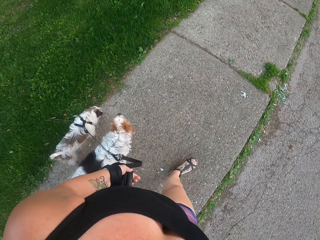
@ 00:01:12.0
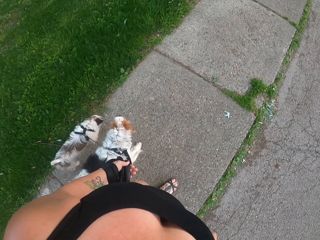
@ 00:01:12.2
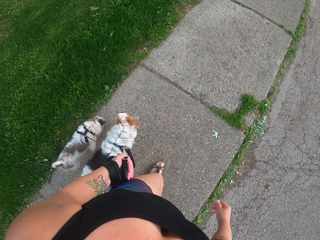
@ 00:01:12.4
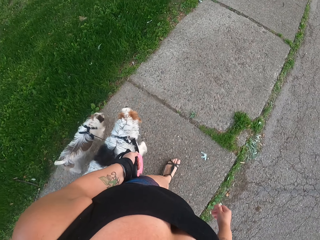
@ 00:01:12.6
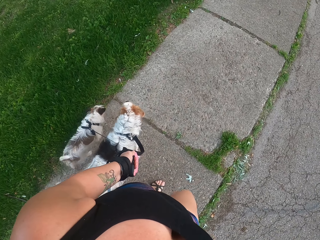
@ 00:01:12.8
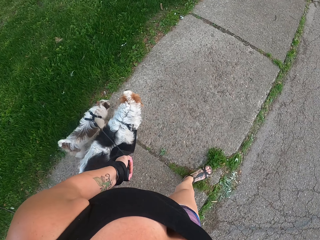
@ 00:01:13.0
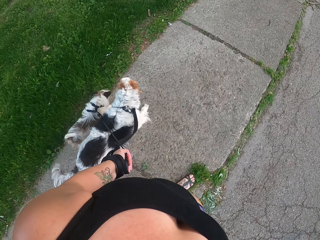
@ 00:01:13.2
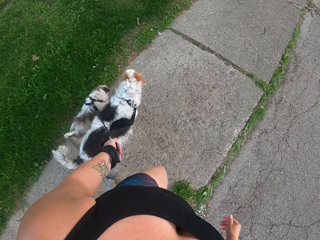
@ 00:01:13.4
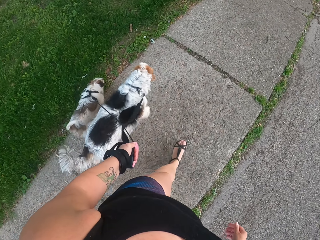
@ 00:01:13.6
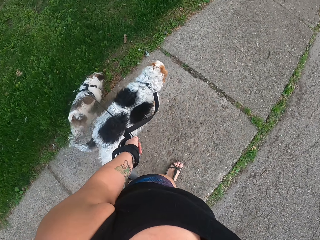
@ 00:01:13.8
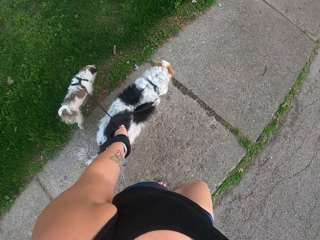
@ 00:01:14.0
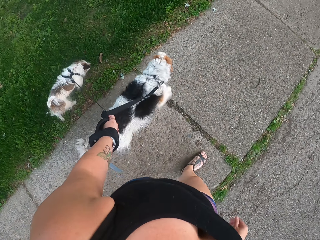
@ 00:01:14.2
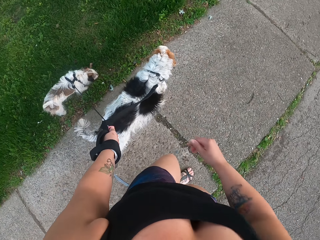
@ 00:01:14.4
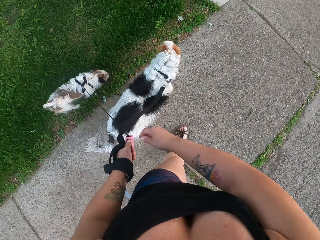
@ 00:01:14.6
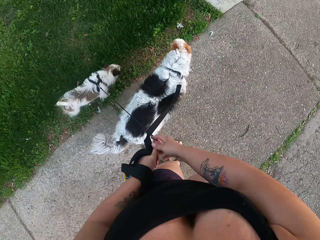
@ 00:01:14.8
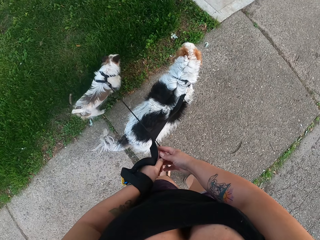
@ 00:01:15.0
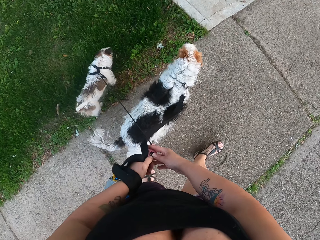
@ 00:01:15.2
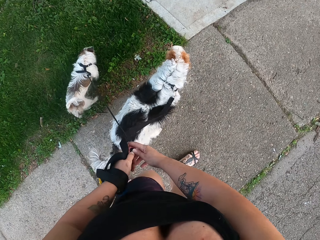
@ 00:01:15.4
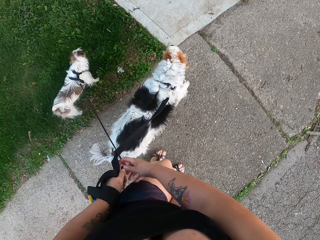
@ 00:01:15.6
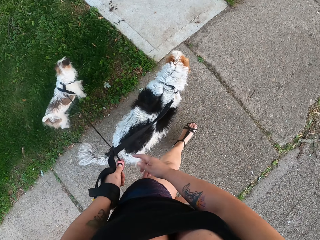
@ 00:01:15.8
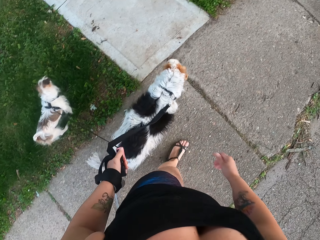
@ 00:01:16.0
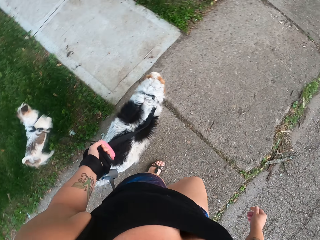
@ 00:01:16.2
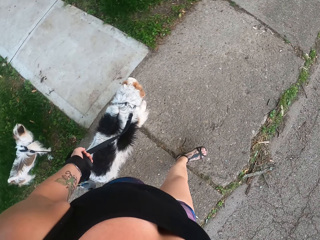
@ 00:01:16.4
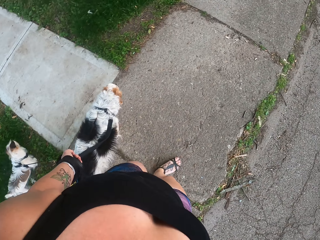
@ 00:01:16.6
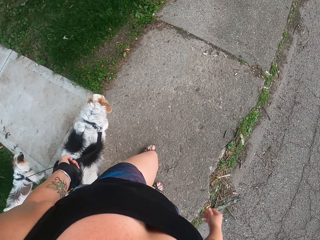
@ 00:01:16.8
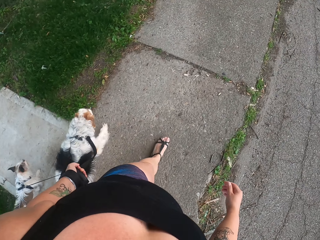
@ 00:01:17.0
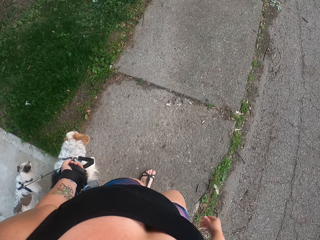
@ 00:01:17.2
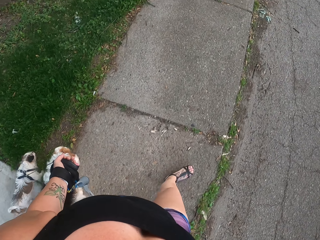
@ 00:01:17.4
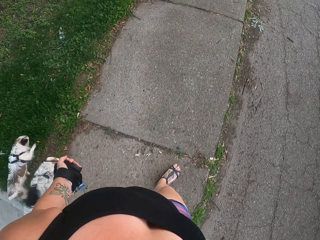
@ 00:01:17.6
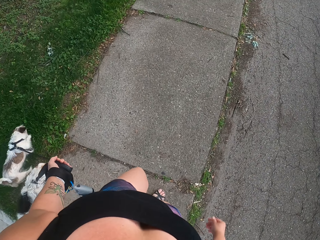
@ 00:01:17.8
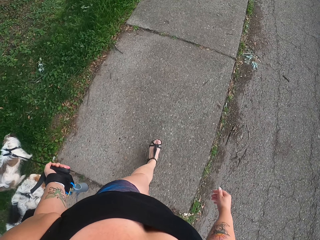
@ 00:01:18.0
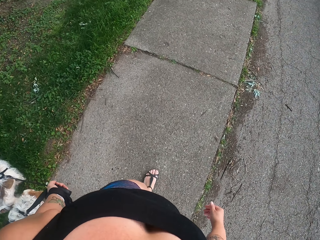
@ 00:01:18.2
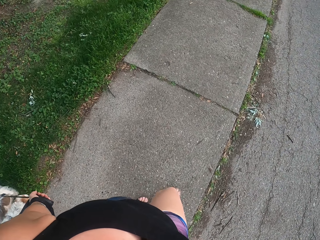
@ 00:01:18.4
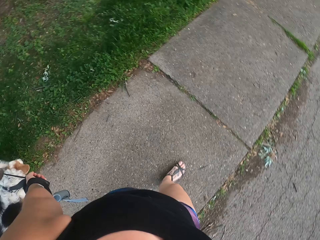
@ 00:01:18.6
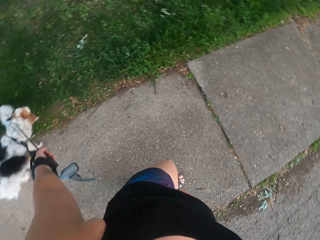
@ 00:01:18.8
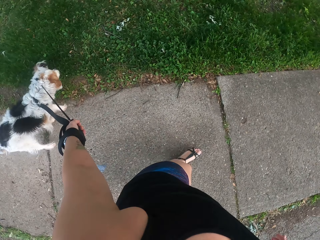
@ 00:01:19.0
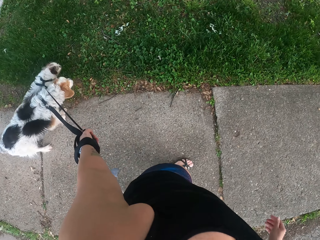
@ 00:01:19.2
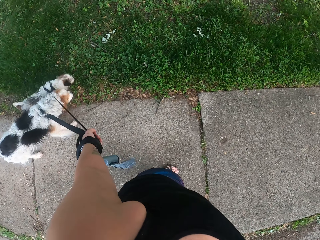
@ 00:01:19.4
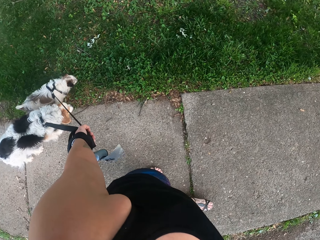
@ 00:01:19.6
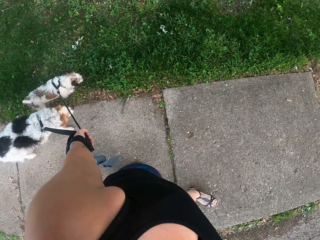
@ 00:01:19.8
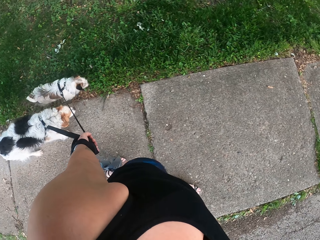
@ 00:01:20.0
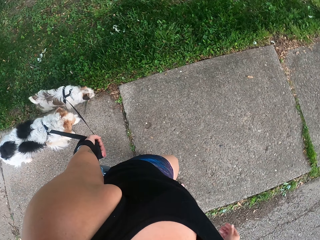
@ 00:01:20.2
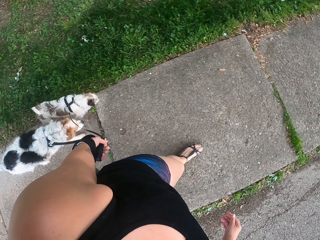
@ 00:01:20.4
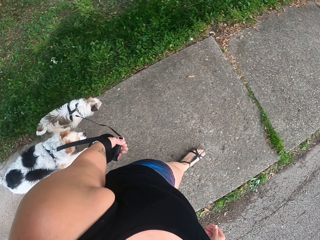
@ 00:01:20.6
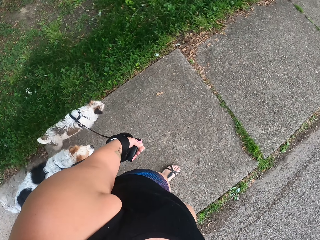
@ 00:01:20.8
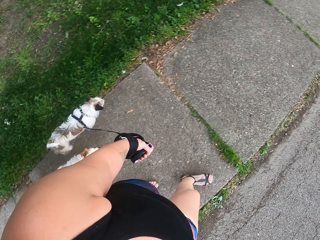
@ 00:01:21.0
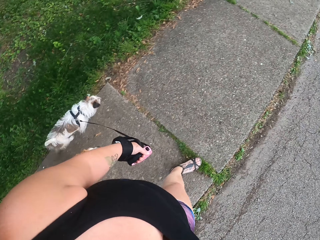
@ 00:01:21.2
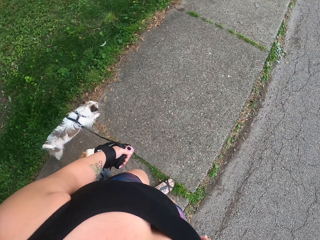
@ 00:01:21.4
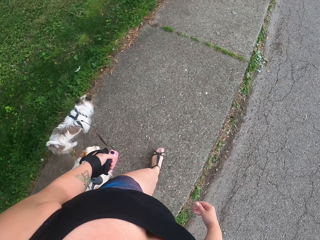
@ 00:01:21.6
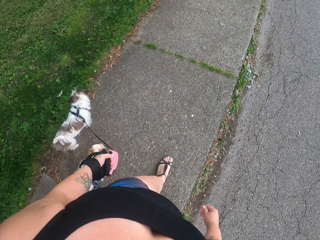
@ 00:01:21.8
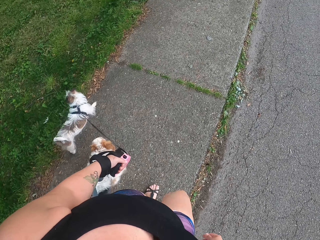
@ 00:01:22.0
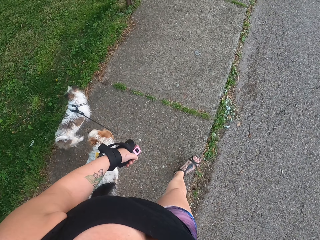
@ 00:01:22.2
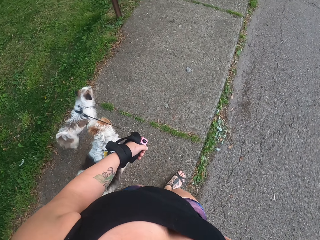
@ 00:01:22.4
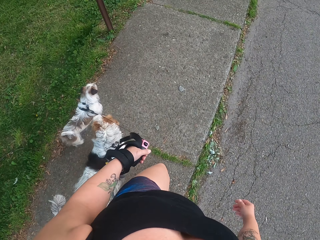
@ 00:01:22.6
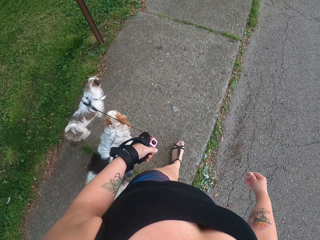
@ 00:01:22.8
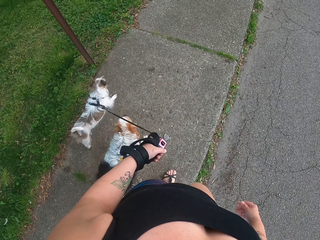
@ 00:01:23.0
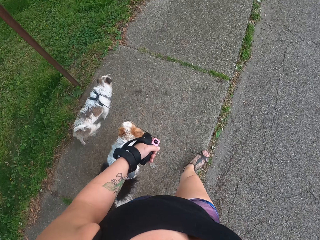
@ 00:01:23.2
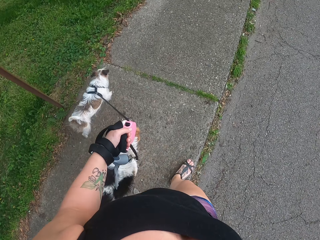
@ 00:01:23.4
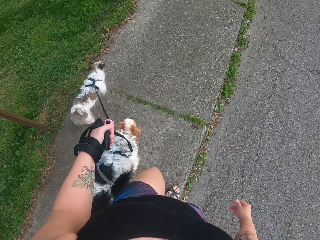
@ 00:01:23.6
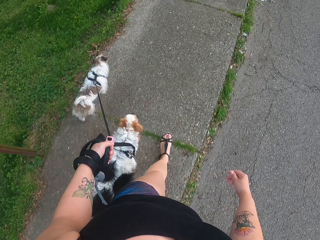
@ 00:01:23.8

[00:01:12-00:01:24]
The camera wearer unfolds the dogs' ropes on the left hand. They touch the dog leash with the right hand. They pull the dogs on their way on the footpath. They look at the dog.

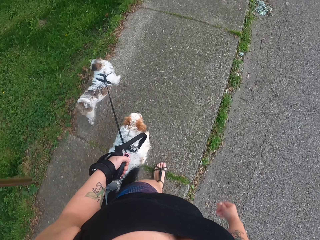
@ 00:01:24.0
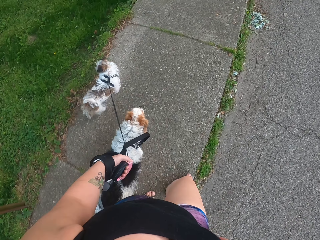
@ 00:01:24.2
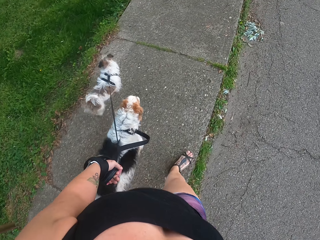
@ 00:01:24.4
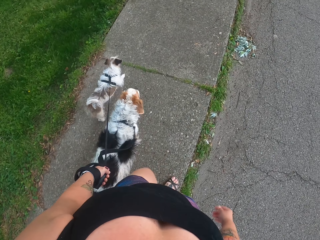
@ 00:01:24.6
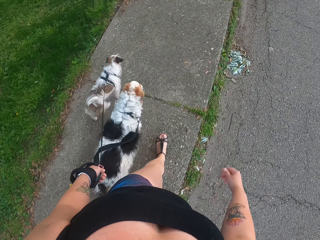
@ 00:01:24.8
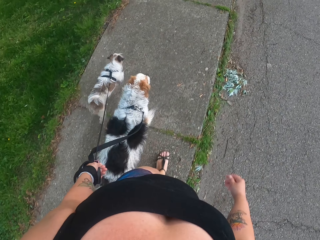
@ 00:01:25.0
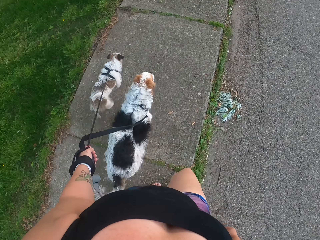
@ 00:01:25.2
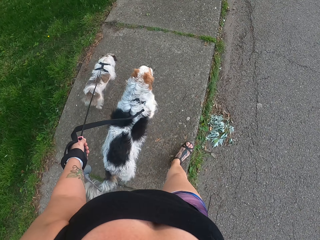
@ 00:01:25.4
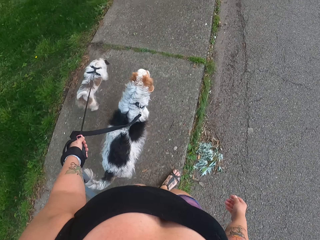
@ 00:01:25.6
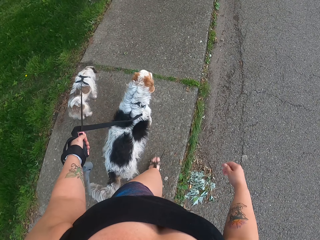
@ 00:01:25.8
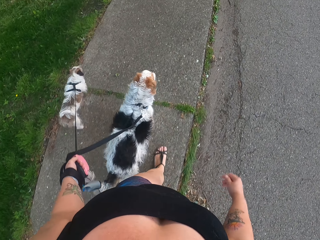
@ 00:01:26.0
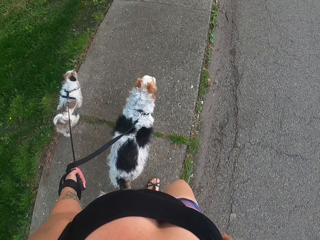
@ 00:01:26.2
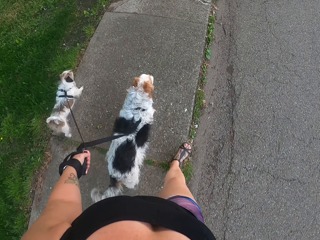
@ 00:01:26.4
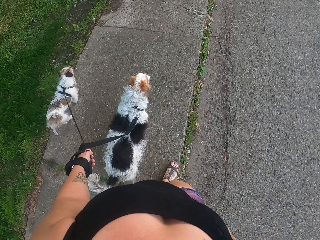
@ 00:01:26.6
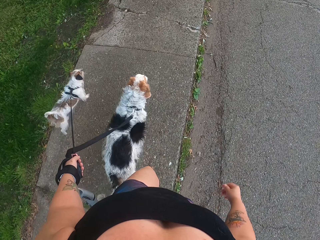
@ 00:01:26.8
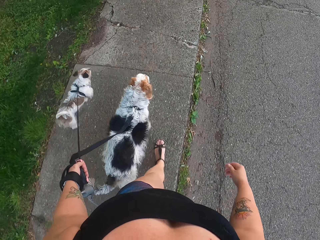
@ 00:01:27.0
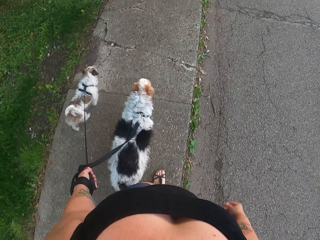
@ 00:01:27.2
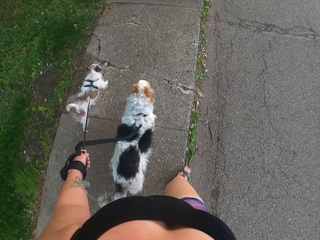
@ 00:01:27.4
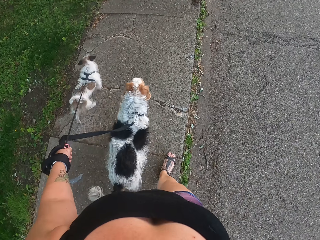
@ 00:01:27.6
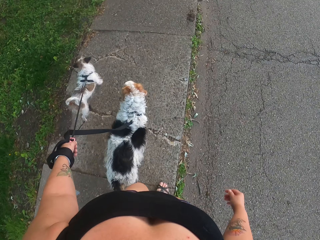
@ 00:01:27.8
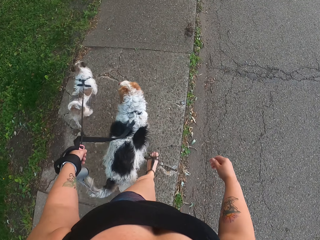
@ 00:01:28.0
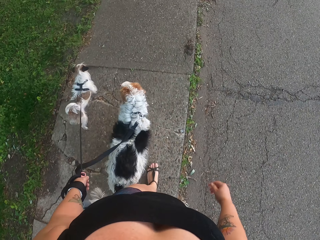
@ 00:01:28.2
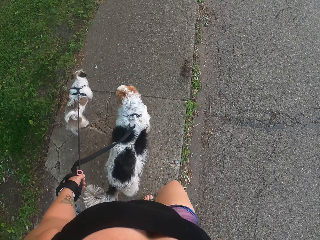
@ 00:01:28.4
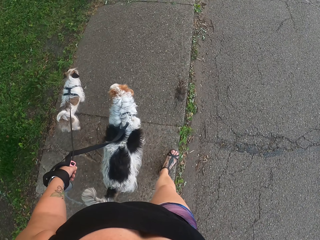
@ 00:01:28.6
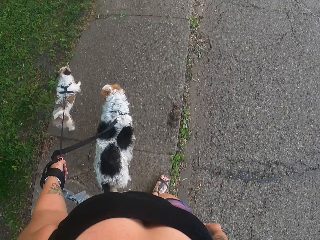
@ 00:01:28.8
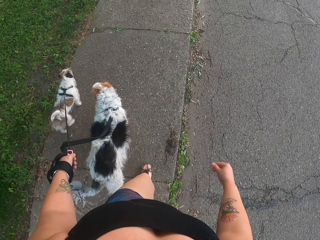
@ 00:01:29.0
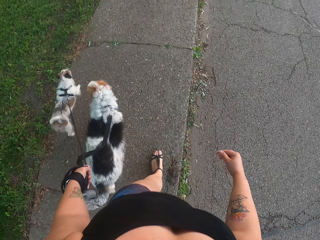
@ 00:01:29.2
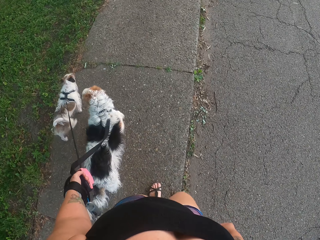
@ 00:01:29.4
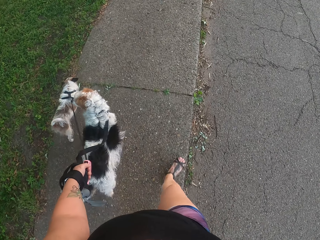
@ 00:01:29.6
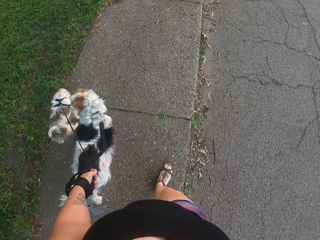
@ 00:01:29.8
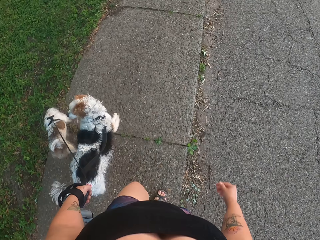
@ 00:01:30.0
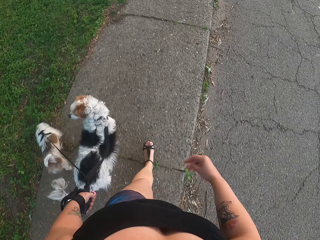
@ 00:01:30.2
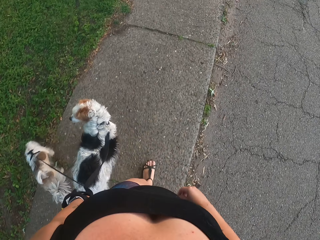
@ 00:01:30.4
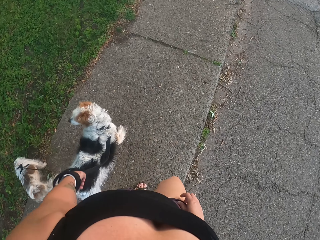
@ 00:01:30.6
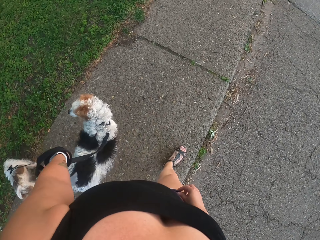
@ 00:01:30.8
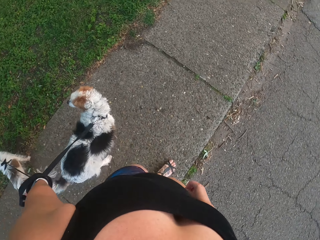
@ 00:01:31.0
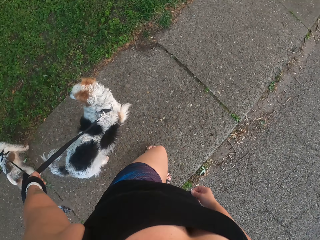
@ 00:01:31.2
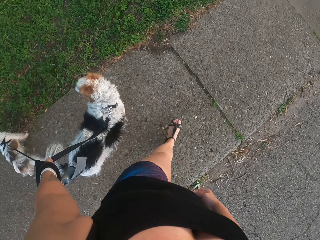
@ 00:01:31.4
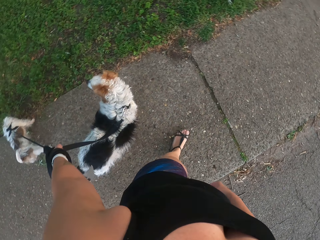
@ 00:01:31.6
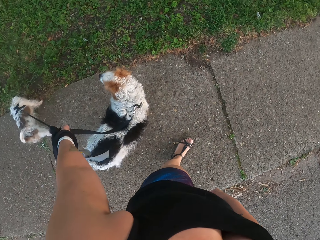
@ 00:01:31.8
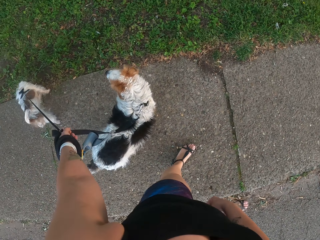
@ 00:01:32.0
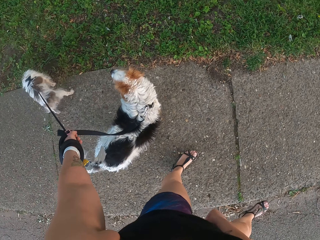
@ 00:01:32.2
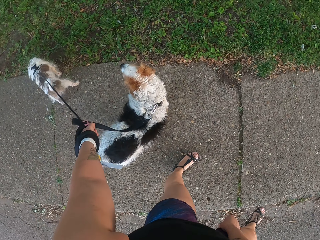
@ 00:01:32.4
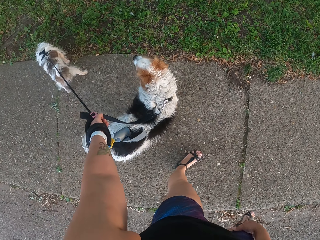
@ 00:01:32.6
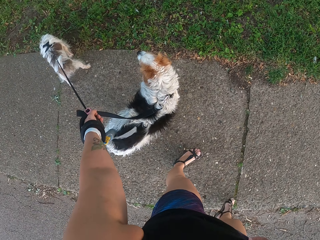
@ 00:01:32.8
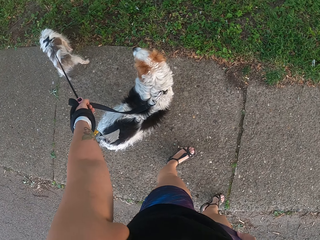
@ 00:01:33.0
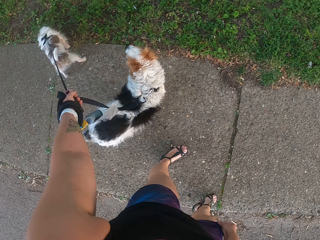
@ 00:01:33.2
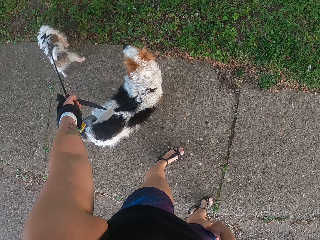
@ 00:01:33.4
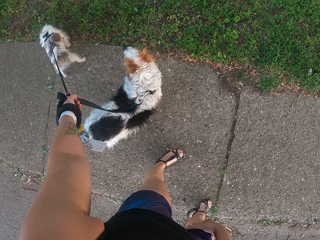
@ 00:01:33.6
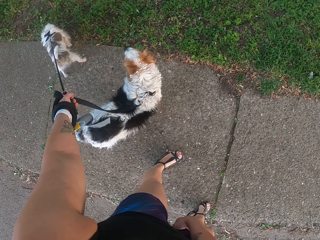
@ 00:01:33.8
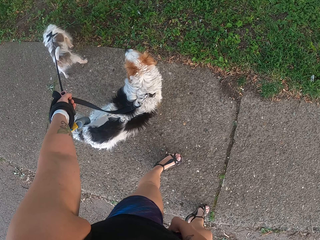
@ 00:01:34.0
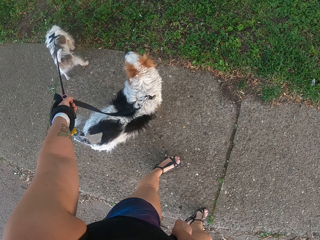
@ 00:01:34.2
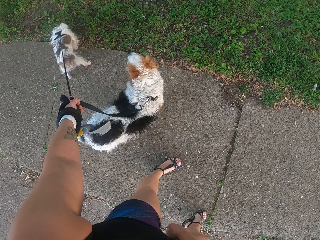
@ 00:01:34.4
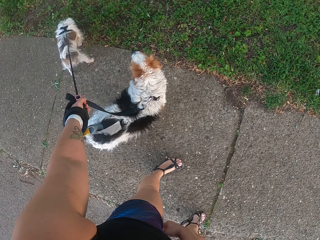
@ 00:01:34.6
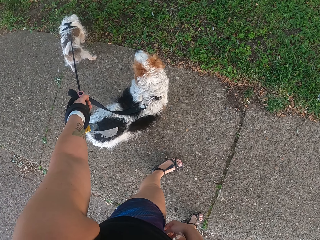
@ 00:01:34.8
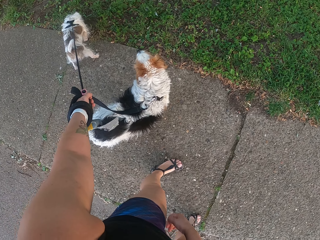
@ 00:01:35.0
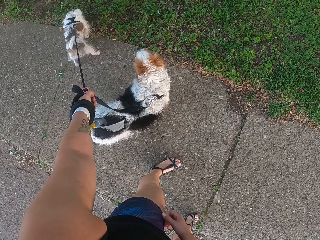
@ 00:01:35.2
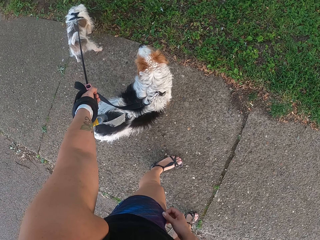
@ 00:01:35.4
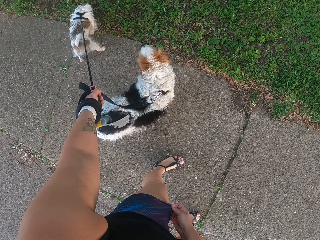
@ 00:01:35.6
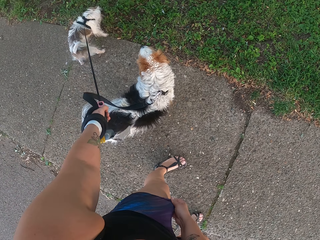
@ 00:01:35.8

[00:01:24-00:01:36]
The camera wearer stands with the dogs on the footpath.
